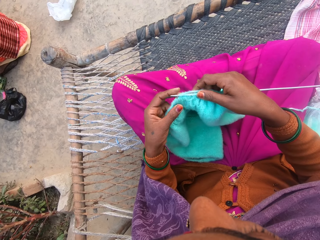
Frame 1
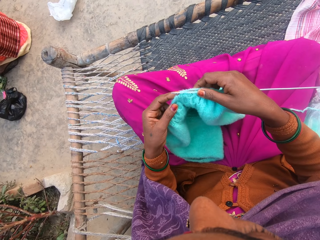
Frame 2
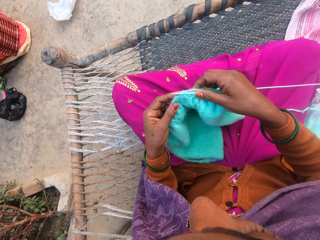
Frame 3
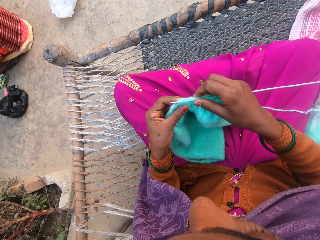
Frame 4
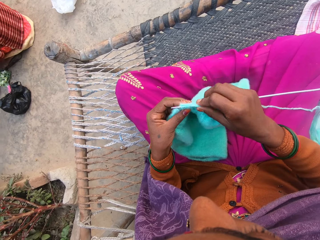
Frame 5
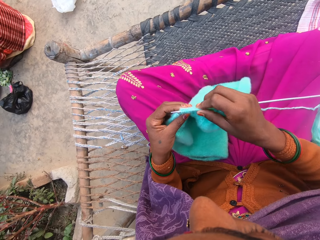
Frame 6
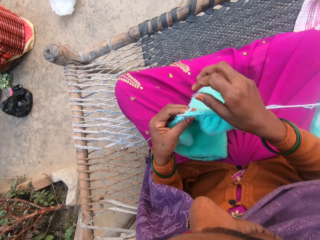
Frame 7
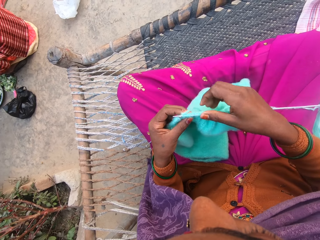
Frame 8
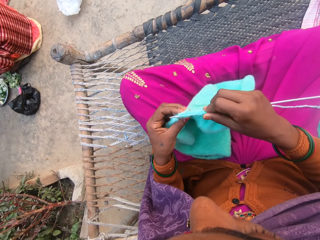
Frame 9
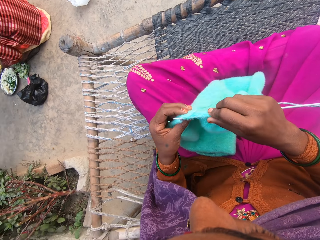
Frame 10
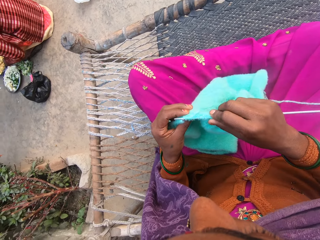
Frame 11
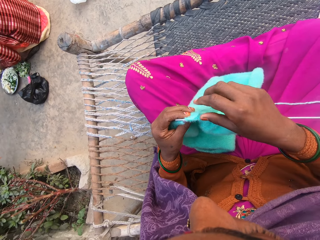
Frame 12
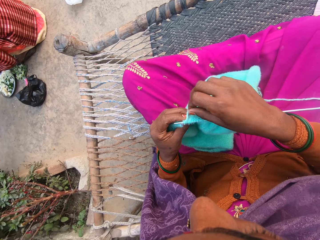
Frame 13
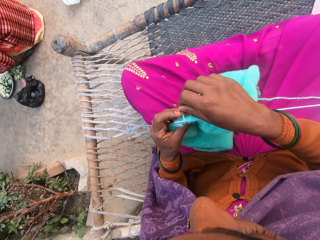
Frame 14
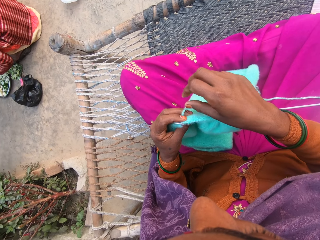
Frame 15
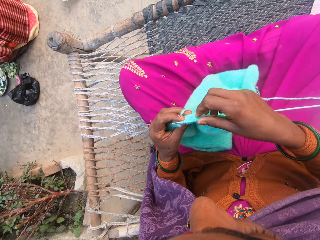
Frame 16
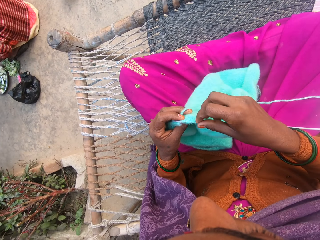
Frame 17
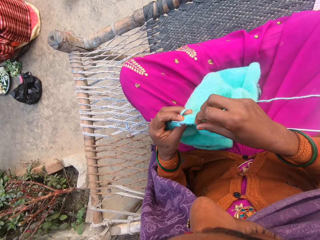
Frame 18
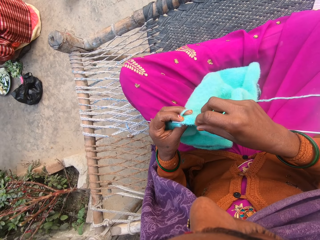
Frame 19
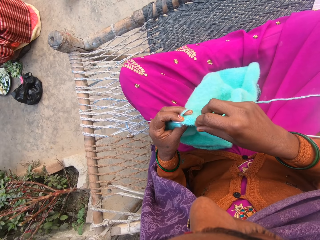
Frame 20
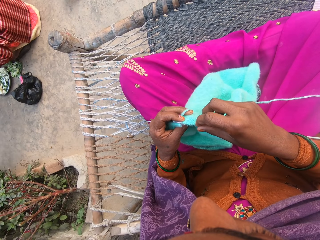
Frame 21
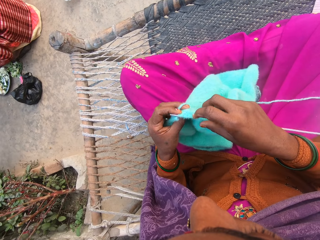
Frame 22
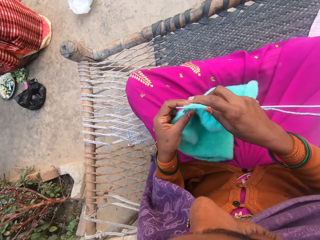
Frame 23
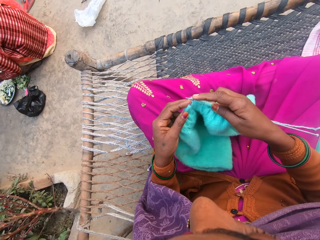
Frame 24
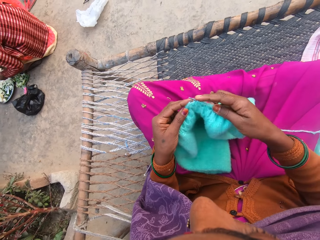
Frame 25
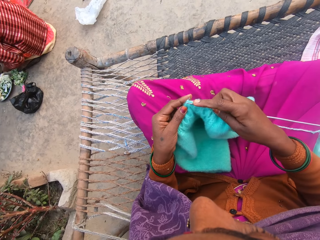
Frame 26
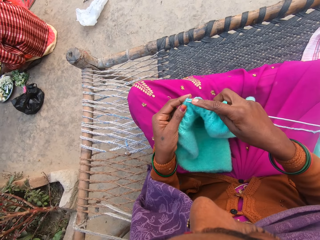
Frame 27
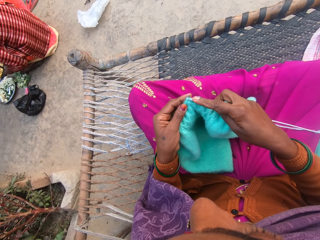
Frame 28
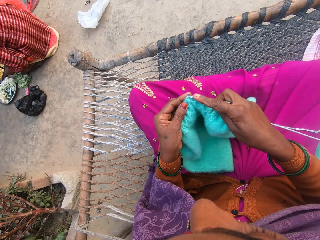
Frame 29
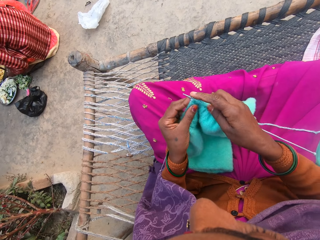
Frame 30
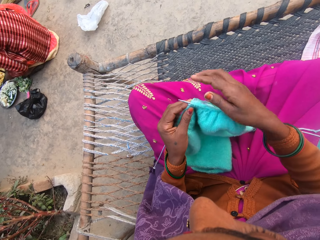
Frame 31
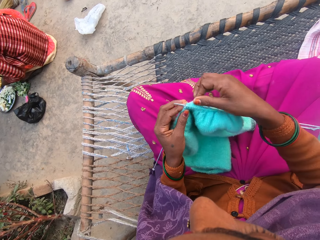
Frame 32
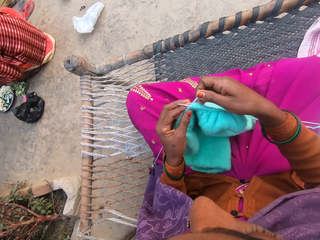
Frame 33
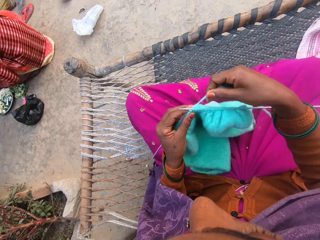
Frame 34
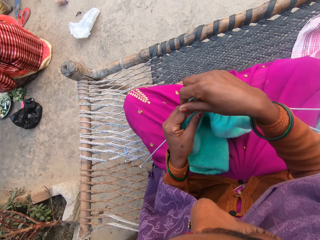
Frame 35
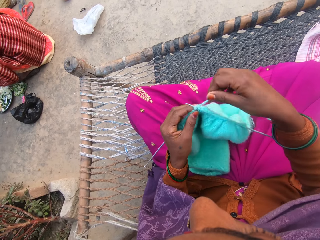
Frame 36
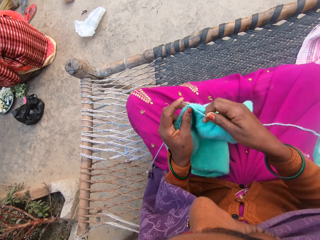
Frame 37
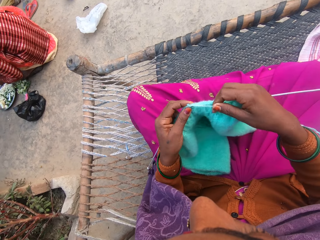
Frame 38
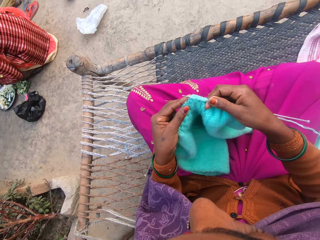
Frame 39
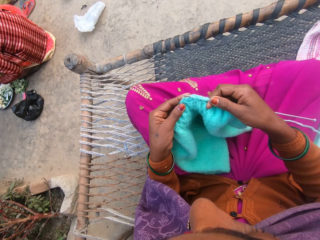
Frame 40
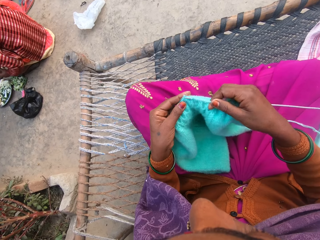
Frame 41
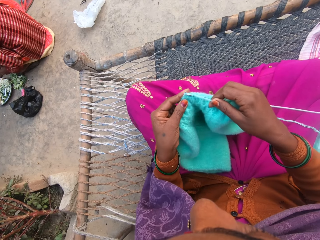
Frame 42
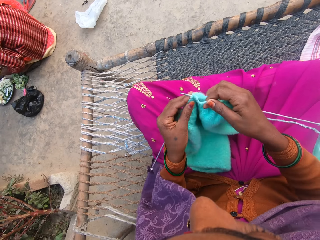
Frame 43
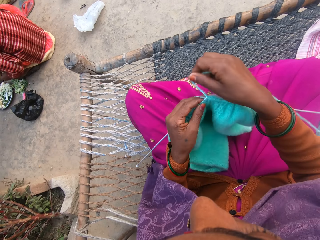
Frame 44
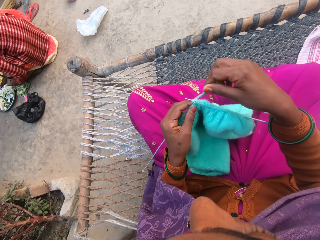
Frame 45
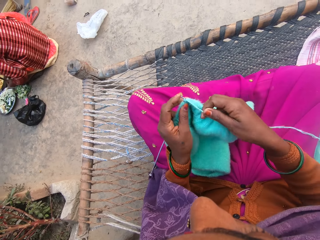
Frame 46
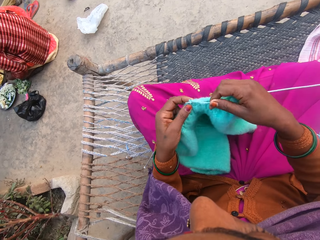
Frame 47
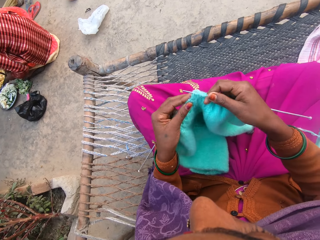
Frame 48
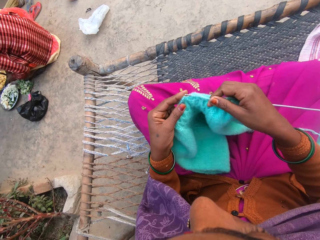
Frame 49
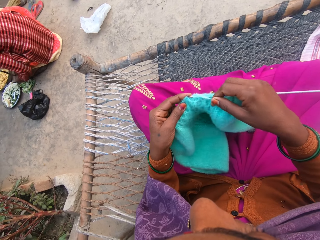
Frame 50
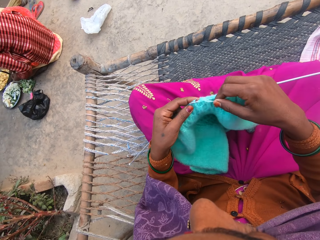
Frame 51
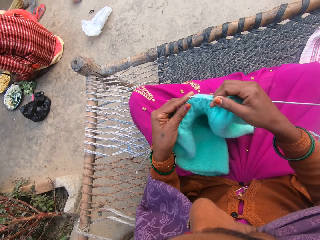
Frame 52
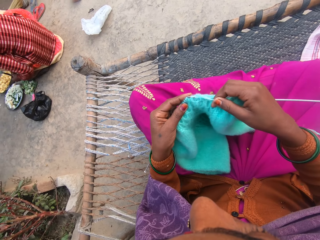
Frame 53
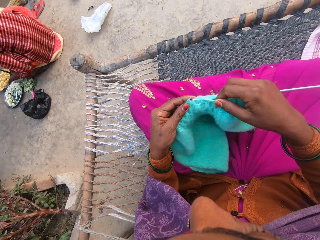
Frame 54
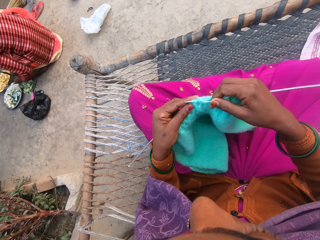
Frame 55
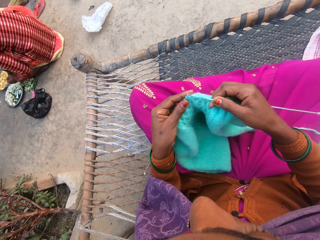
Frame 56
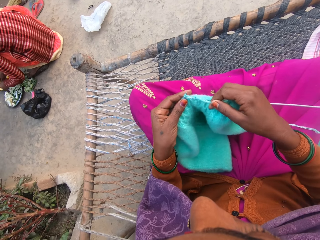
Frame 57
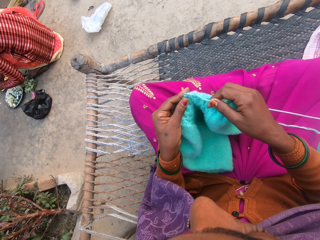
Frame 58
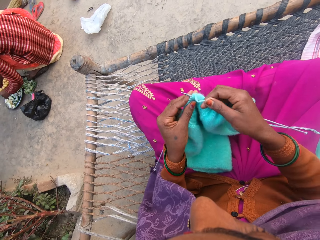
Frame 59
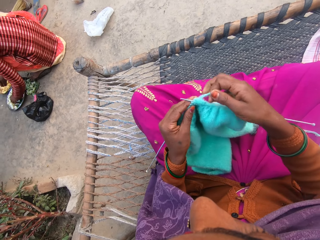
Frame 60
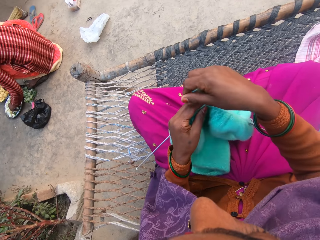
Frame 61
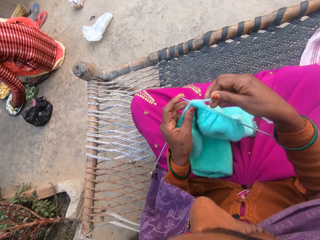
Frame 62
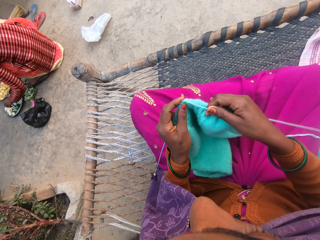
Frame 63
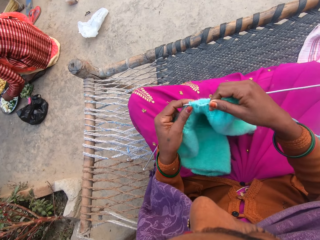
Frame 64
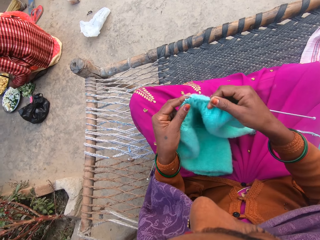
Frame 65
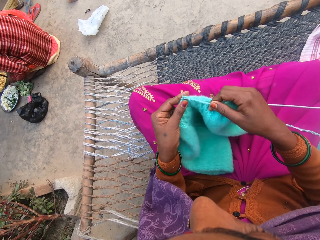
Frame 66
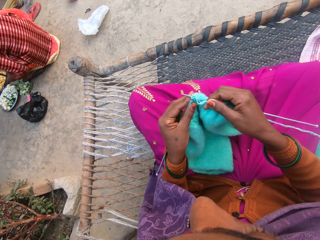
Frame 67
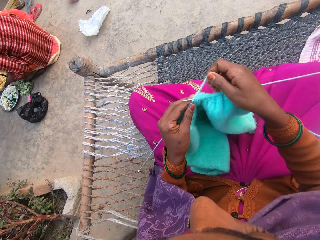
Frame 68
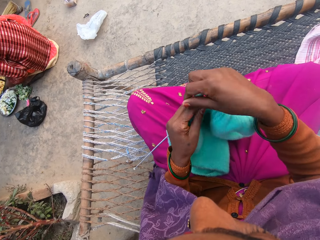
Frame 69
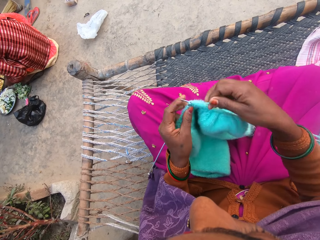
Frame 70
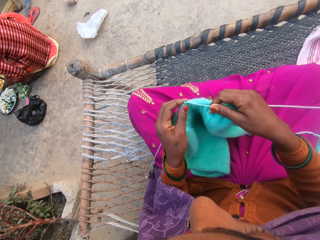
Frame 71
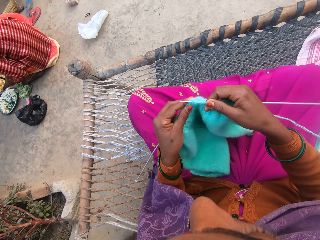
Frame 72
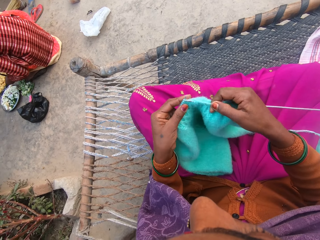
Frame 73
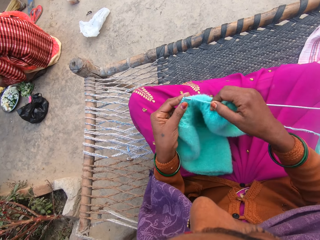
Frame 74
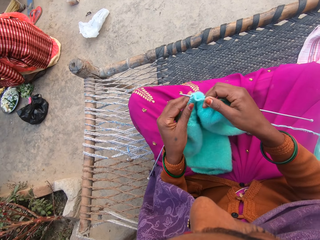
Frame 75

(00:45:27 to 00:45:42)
The camera wearer fixes the cloth. She looks at the cloth. She knits the wool in her hands with the knitting needles. A woman cuts something. The woman puts something in the plate.

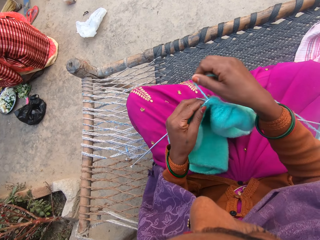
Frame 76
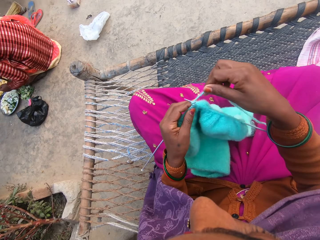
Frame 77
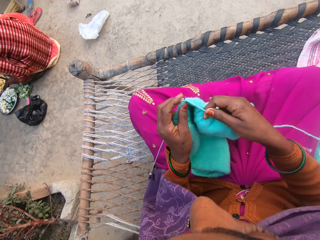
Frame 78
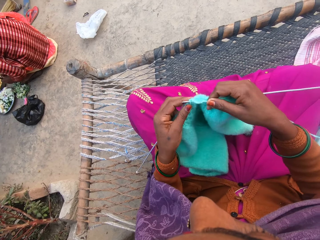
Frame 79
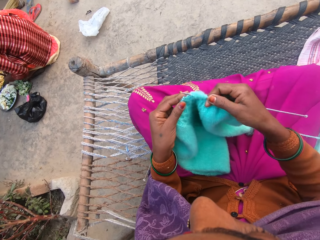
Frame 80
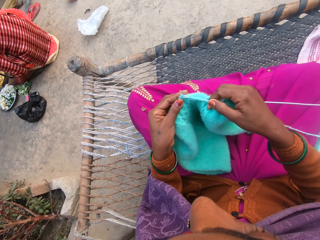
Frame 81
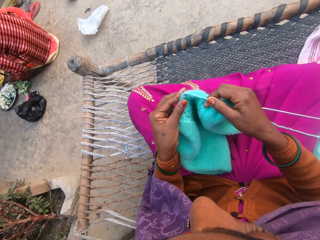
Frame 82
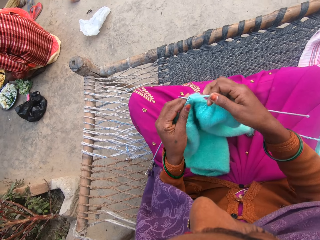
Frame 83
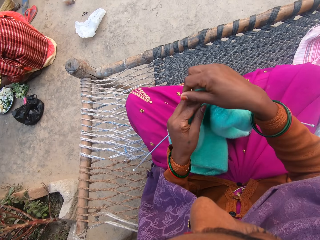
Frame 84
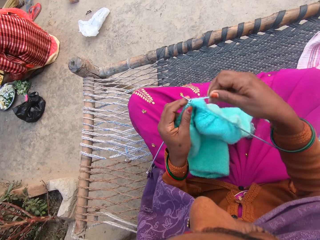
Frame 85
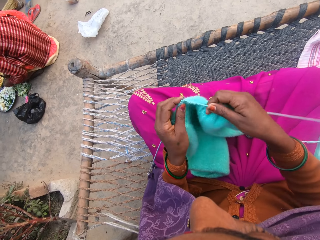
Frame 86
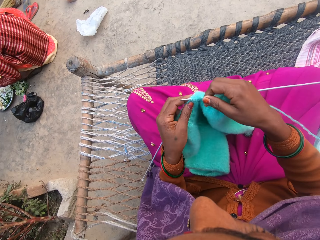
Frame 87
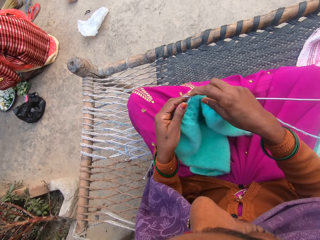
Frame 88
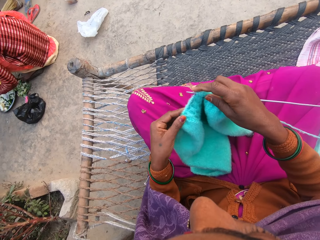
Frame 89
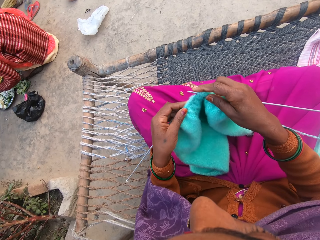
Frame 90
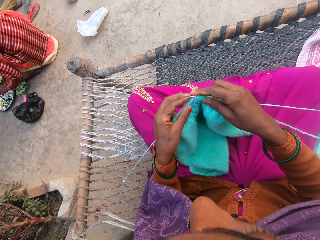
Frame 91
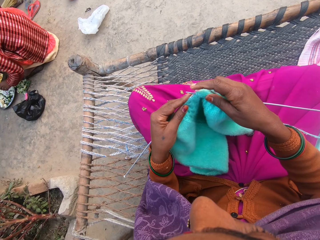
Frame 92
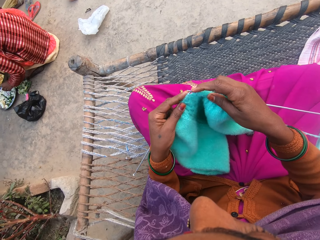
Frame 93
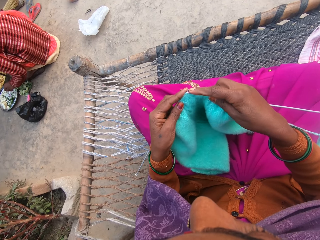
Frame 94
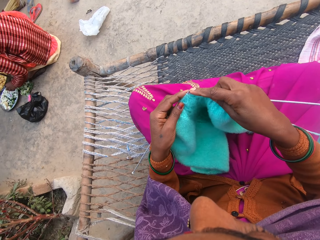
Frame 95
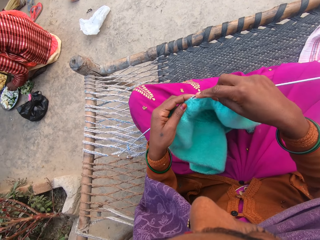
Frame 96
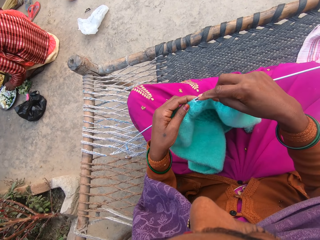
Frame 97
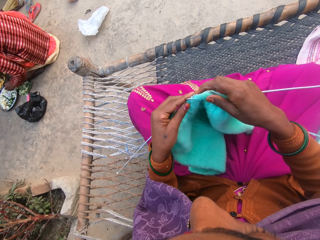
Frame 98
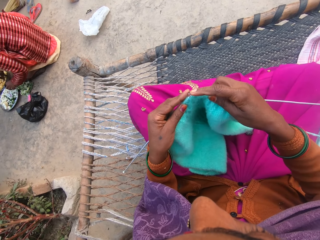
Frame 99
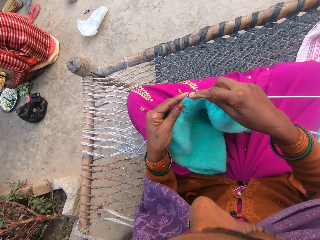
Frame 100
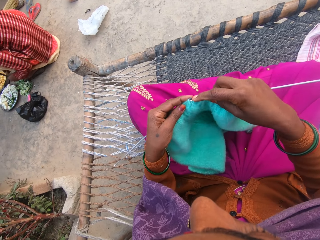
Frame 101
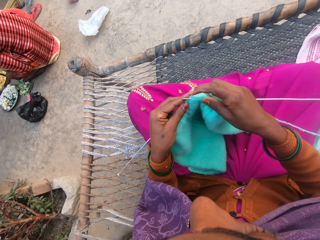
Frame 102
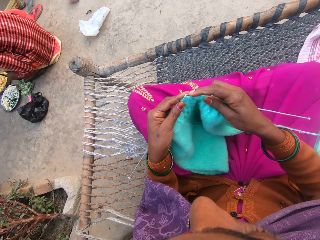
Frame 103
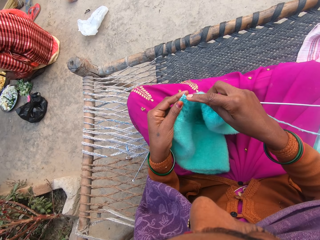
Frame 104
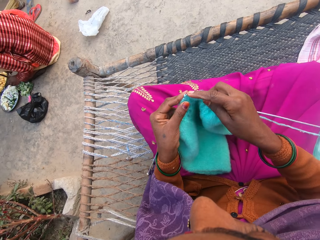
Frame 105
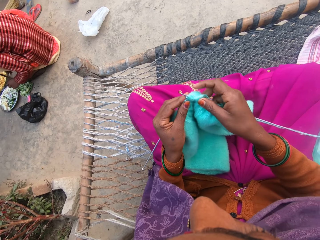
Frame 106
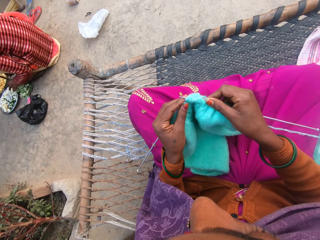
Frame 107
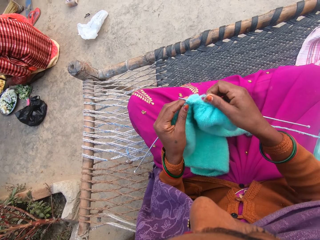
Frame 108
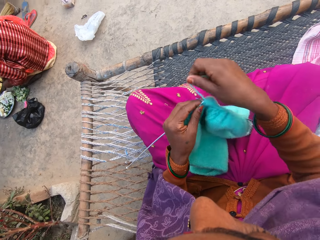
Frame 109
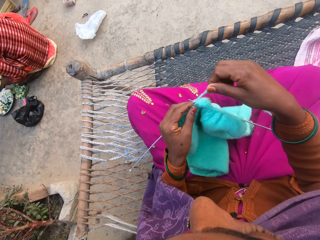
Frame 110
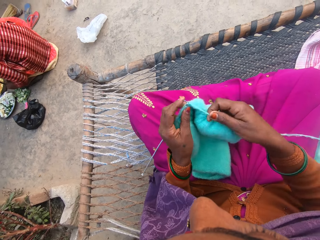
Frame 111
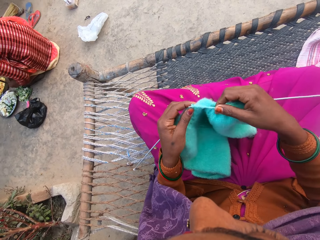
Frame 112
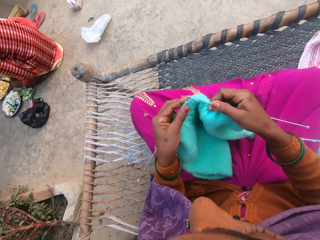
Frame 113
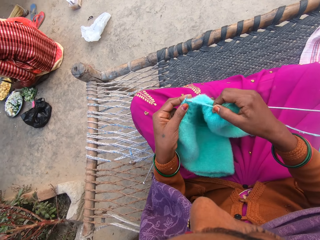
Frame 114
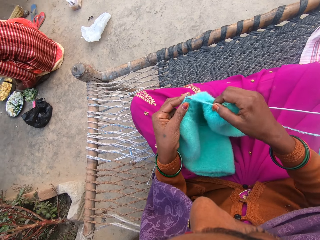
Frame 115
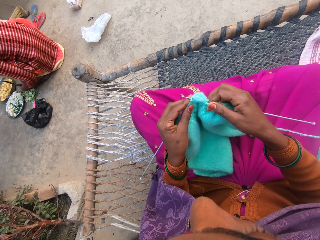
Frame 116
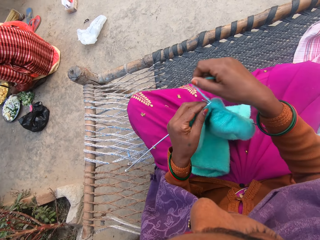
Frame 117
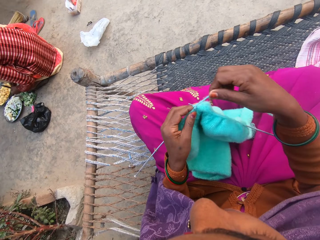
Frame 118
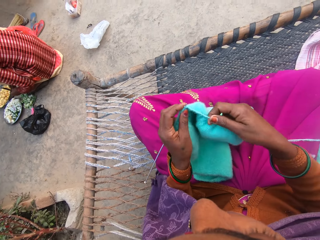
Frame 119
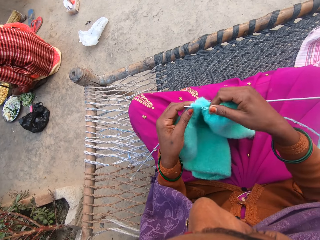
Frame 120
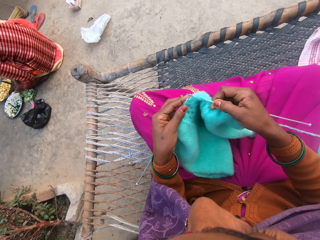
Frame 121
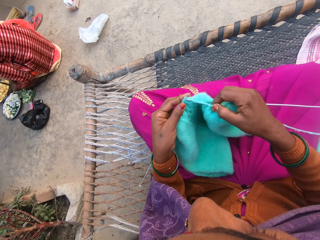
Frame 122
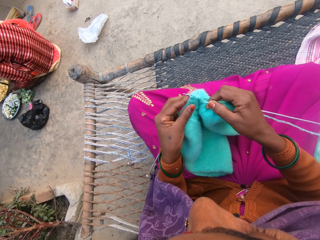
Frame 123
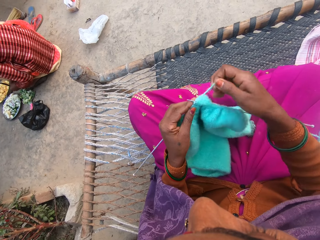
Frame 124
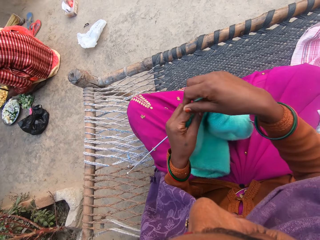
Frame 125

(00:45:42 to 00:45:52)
A woman cuts something. The woman puts something in the plate.
